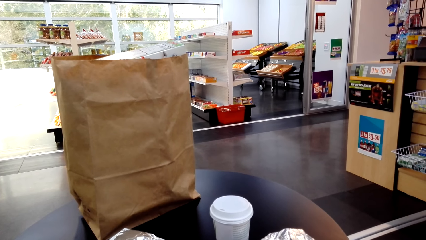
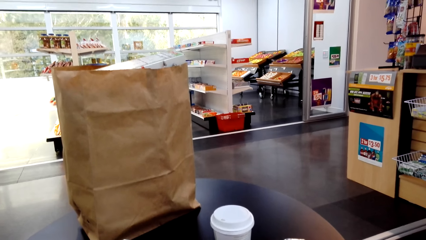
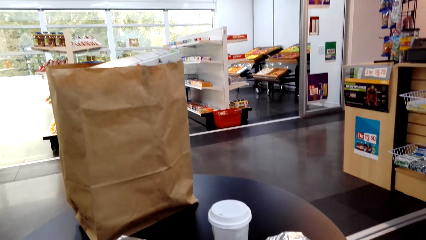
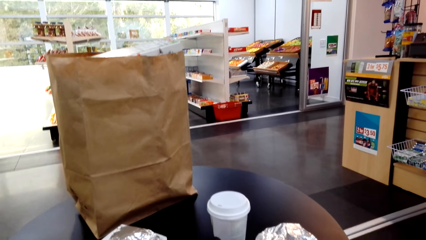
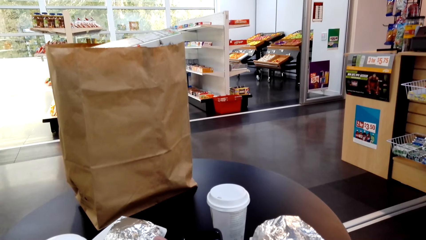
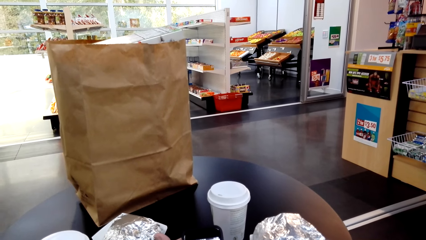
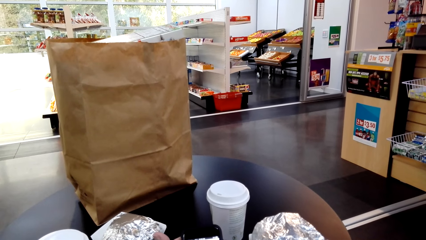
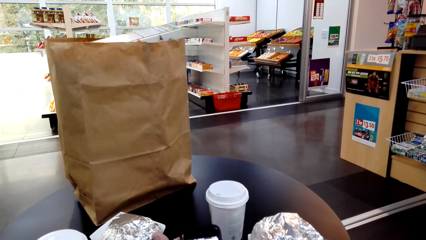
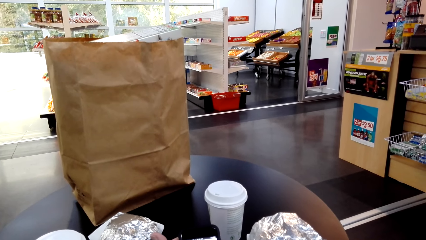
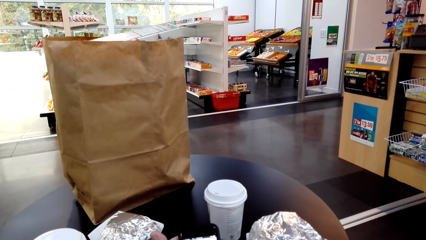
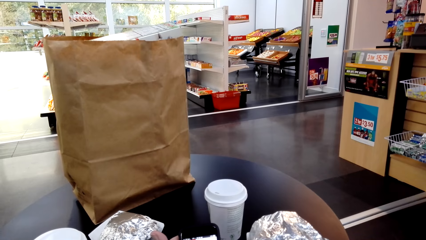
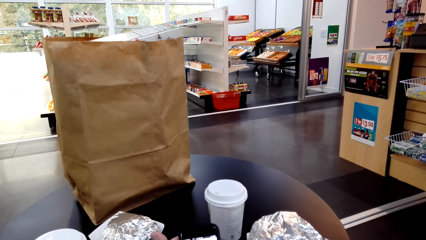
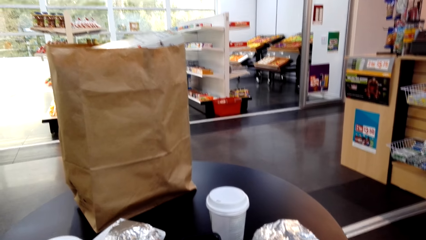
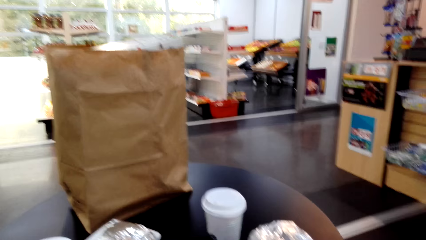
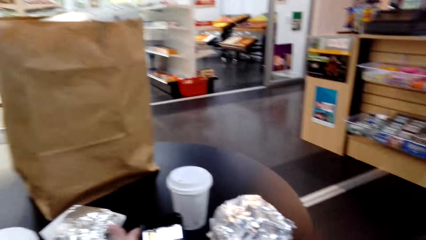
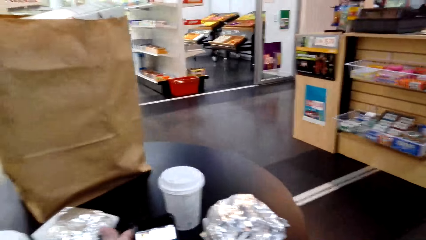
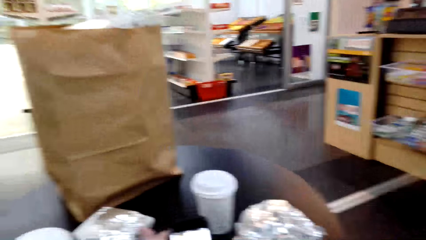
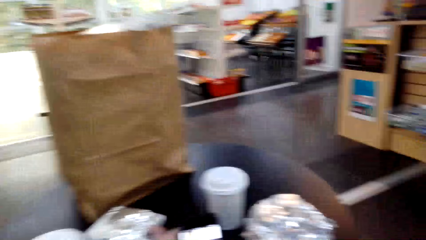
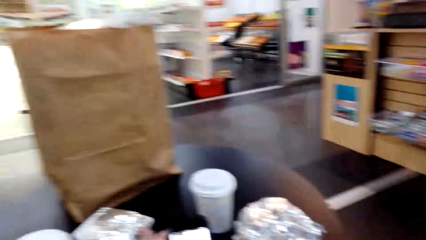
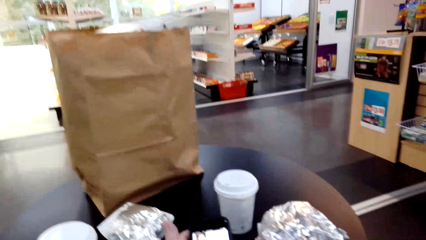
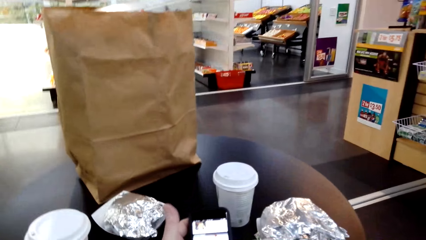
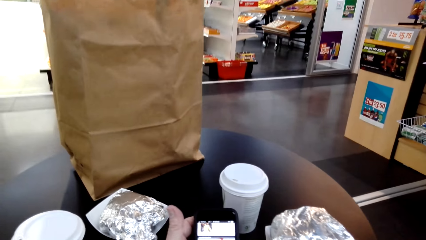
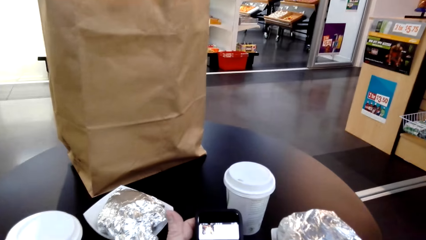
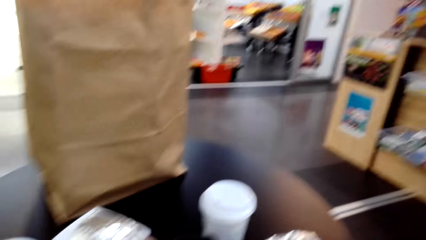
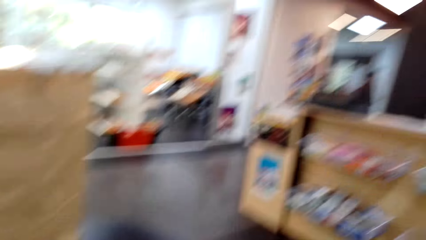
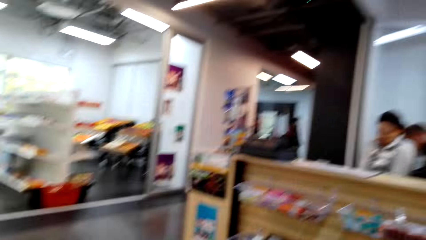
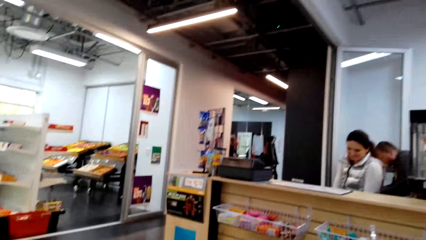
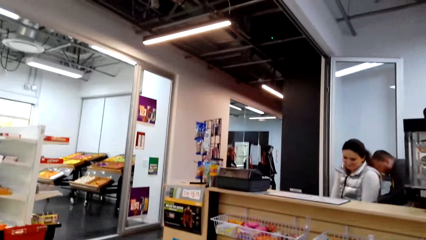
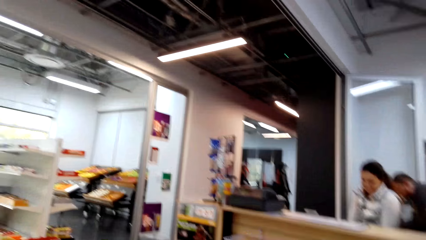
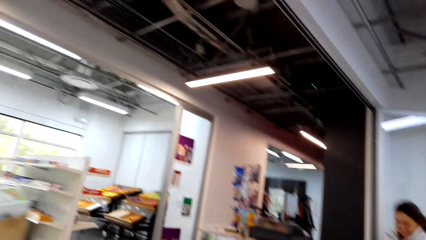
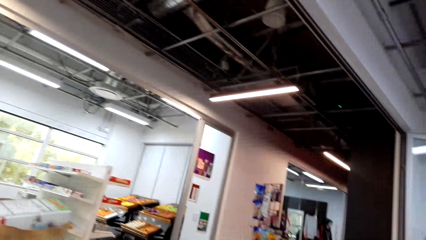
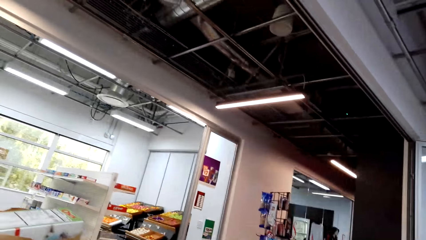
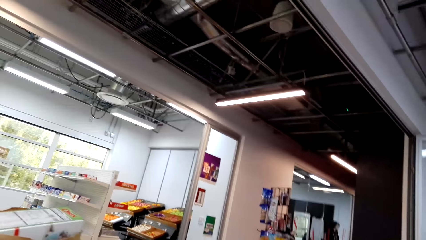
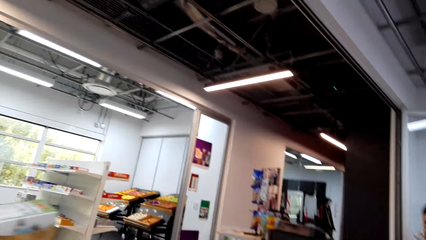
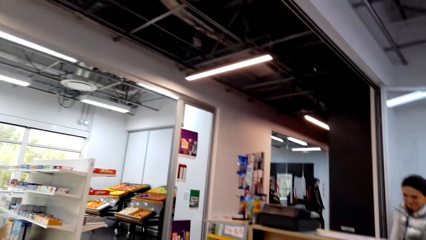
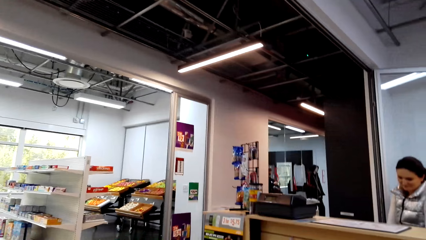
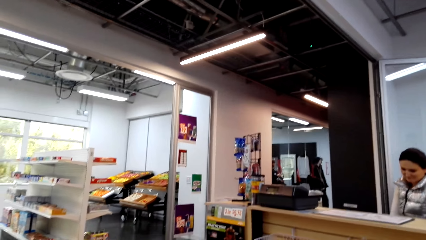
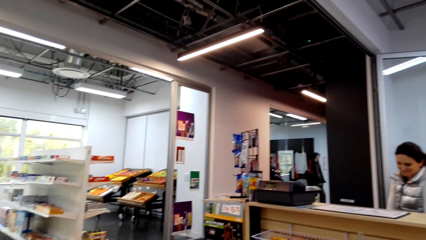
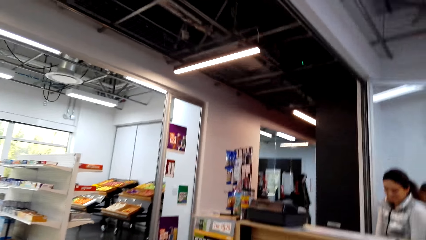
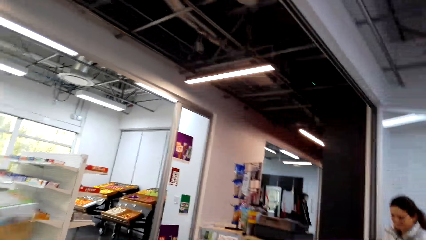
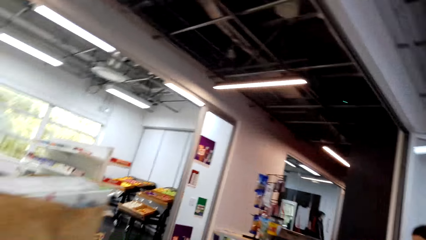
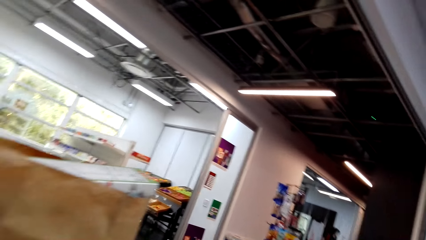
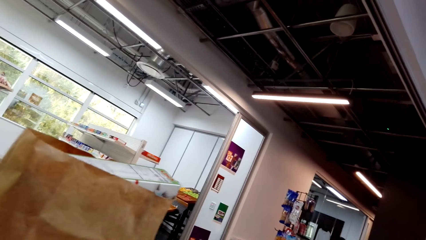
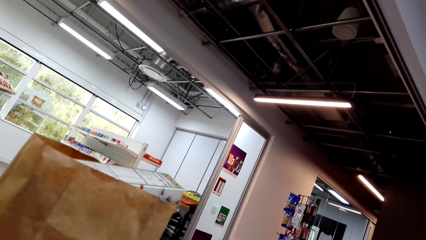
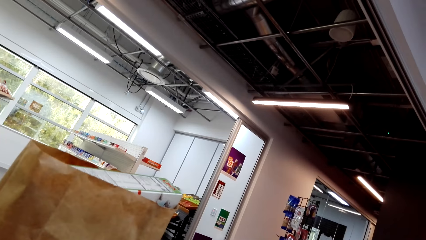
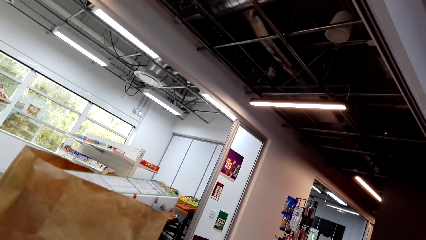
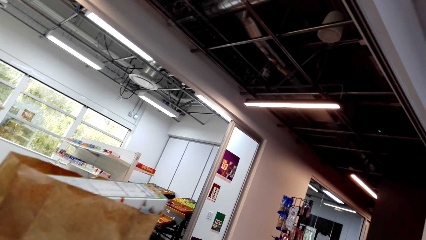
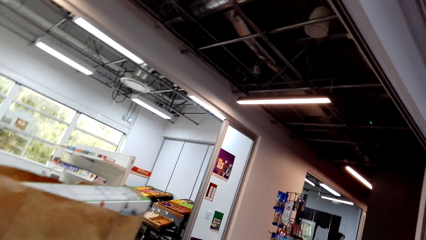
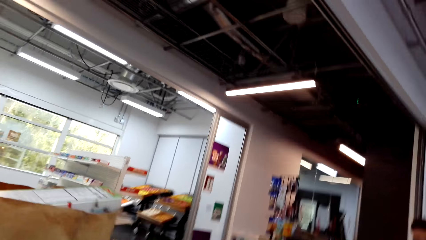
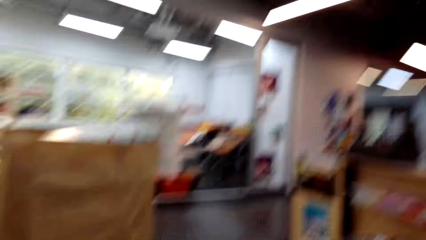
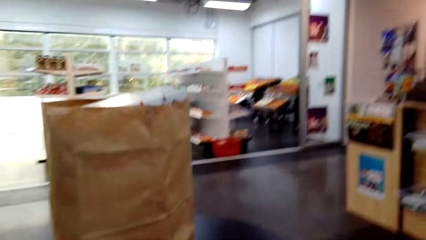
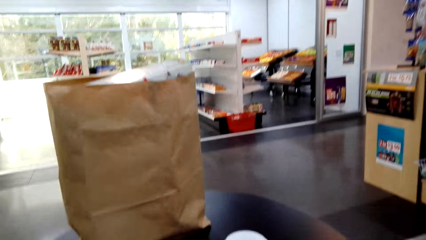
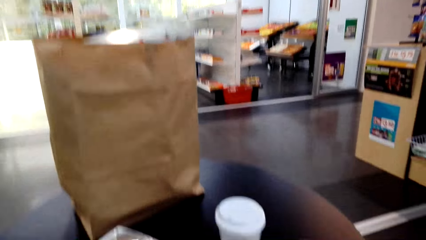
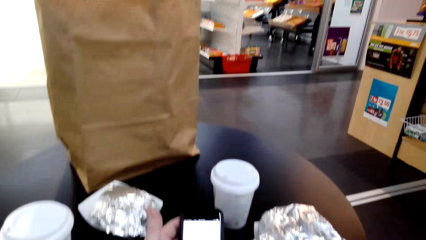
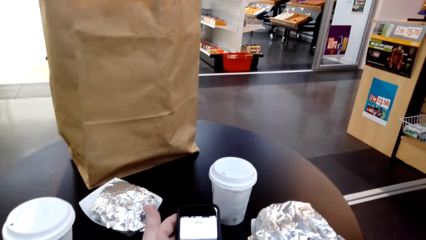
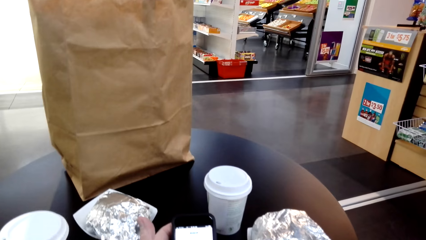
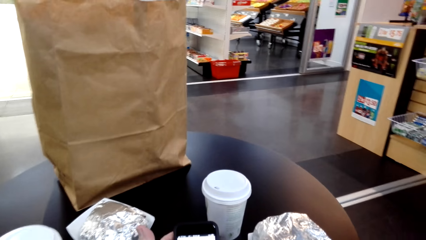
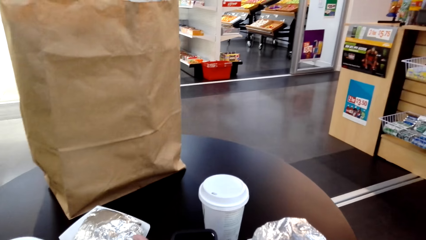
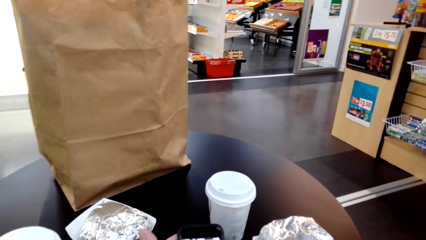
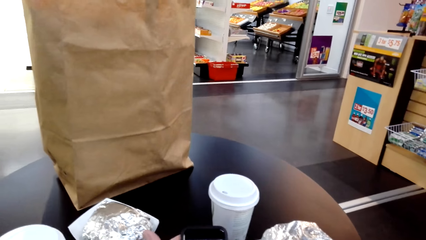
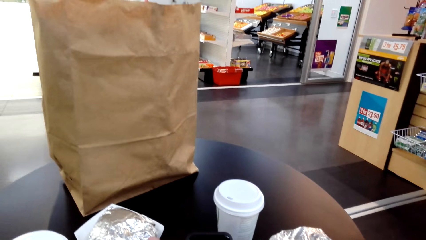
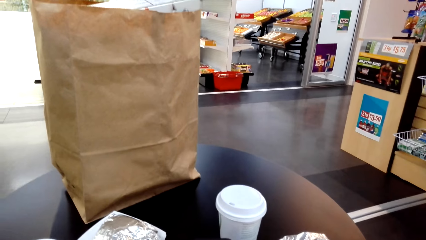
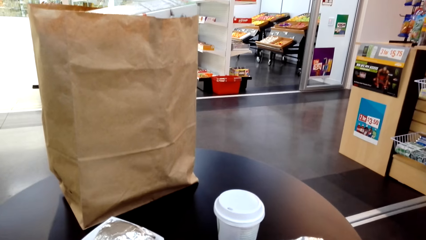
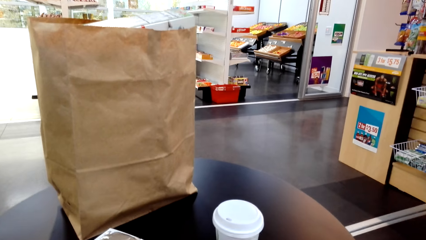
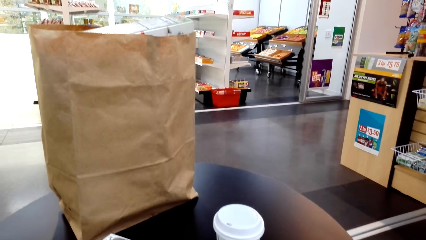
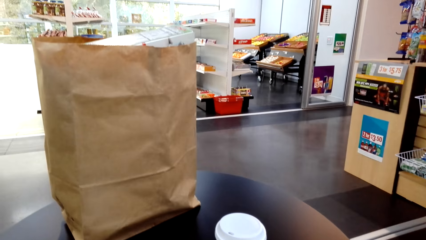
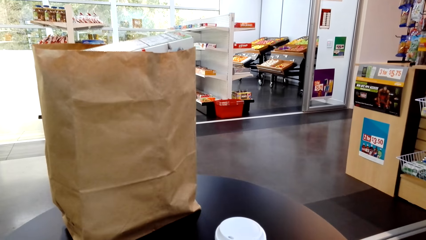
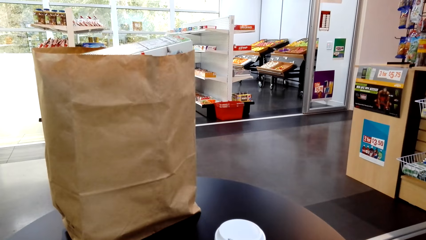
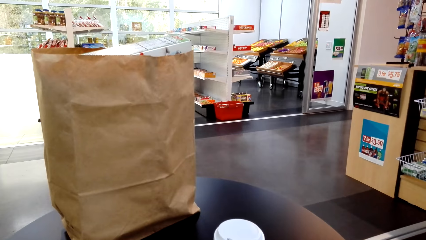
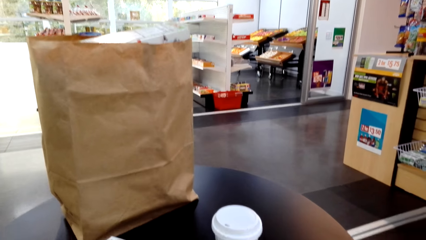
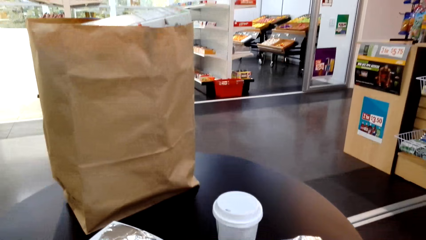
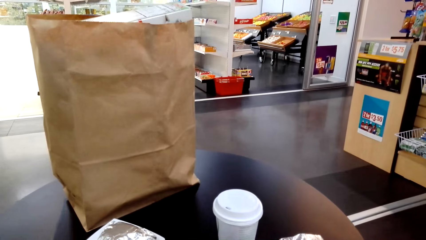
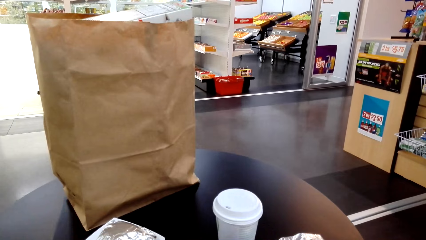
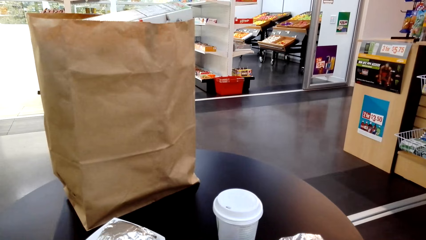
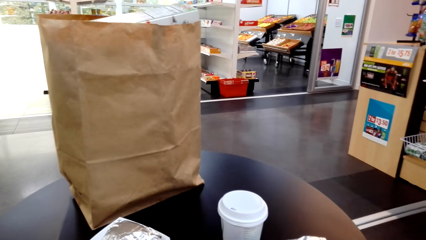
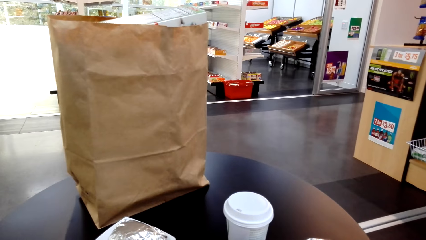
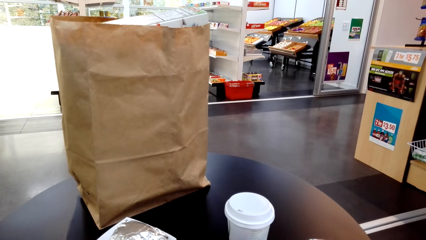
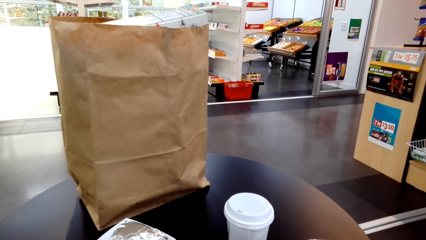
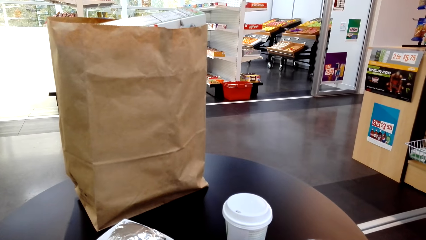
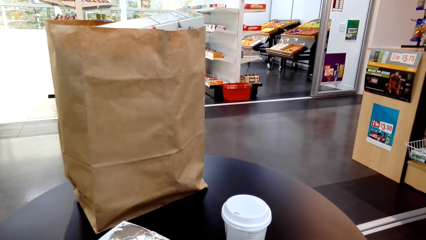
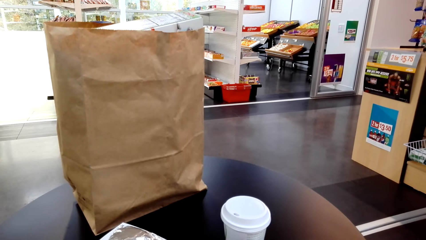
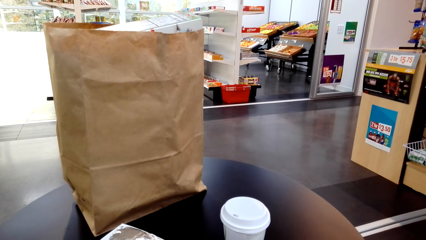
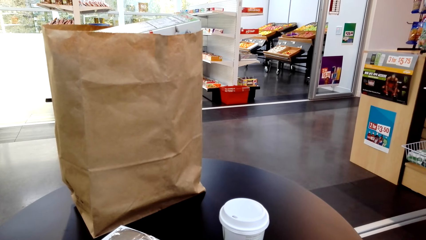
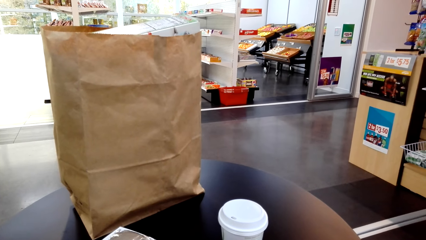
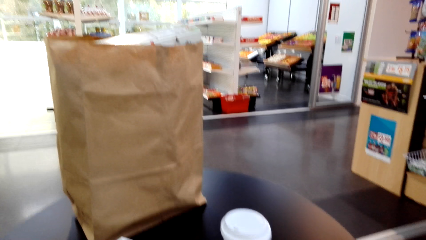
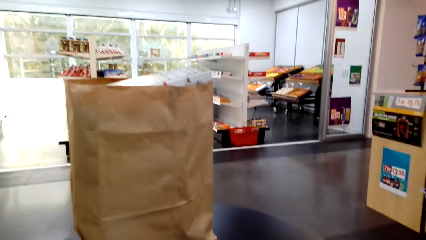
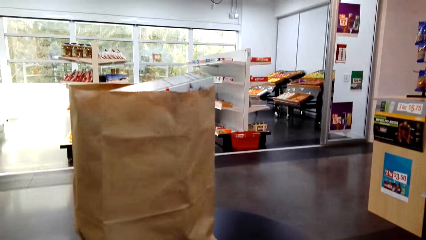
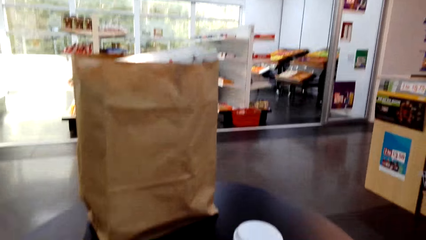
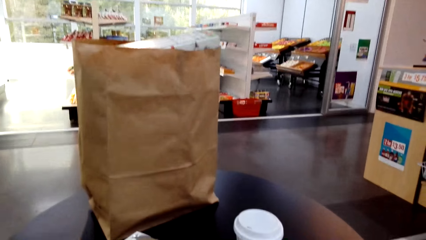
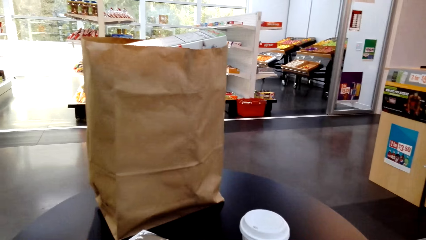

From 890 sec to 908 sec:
The camera wearer holds the phone. They look around. They operate the phone. They look around.
